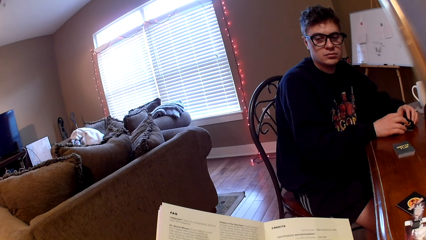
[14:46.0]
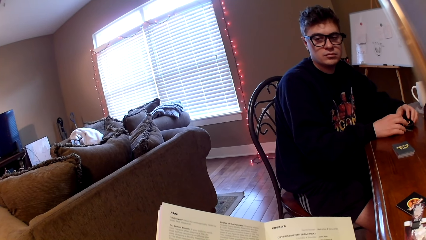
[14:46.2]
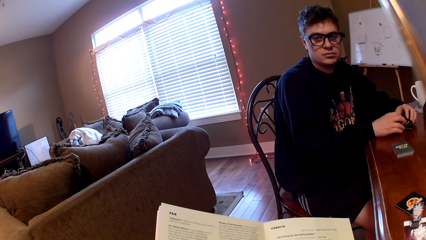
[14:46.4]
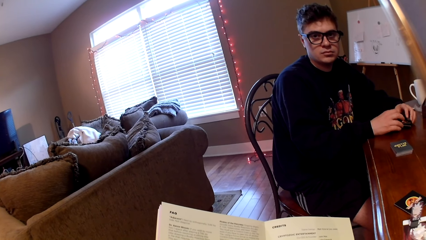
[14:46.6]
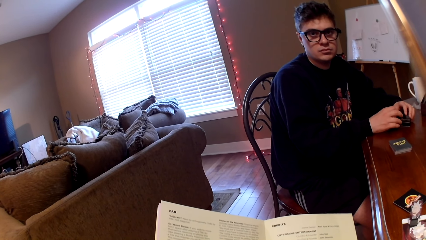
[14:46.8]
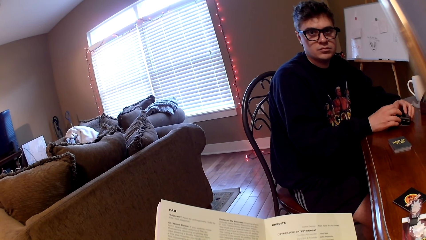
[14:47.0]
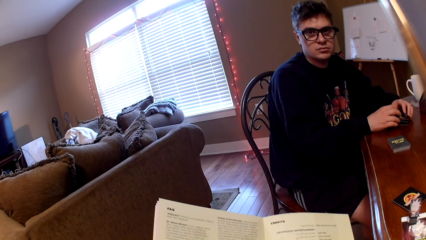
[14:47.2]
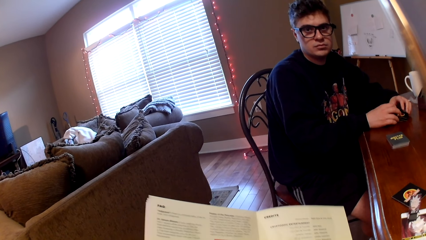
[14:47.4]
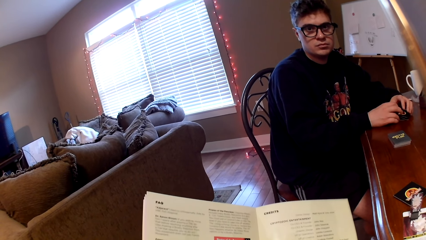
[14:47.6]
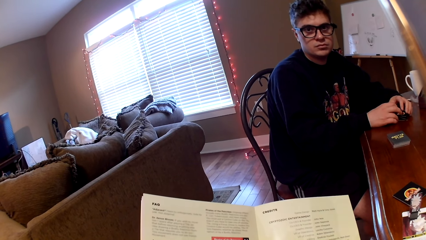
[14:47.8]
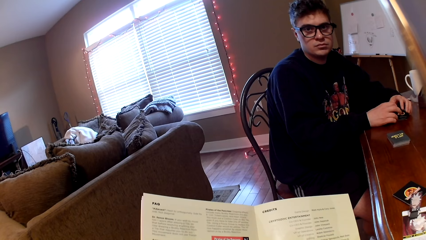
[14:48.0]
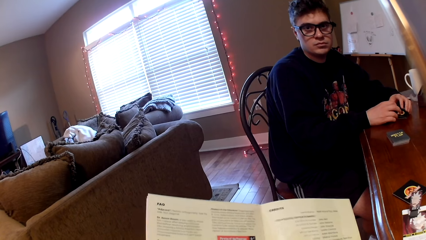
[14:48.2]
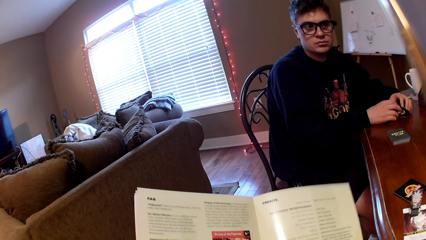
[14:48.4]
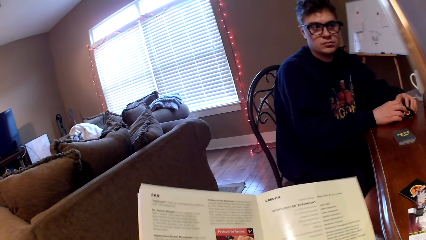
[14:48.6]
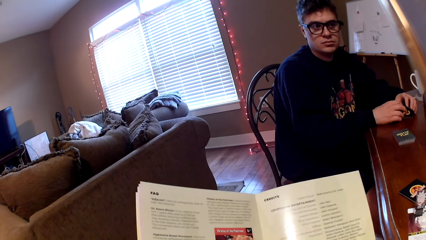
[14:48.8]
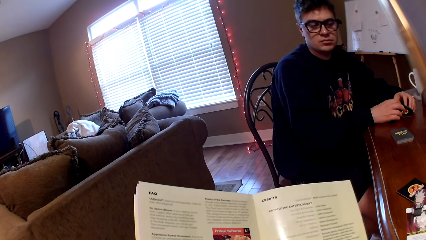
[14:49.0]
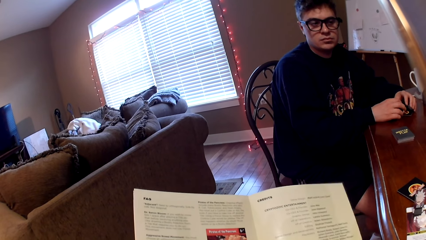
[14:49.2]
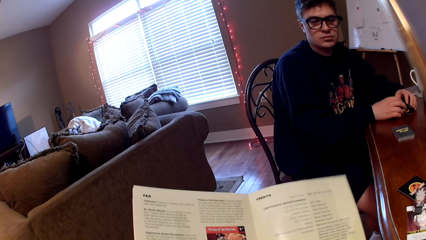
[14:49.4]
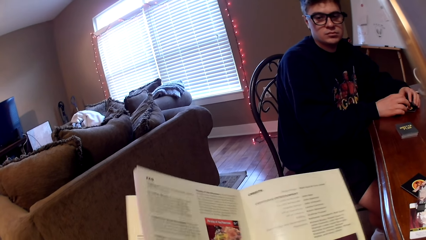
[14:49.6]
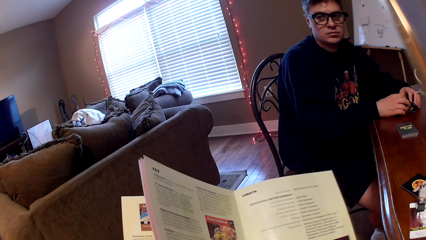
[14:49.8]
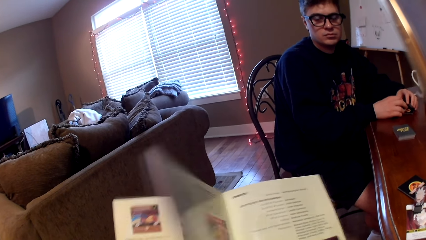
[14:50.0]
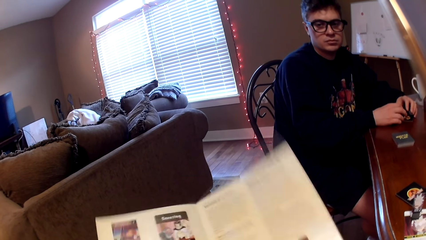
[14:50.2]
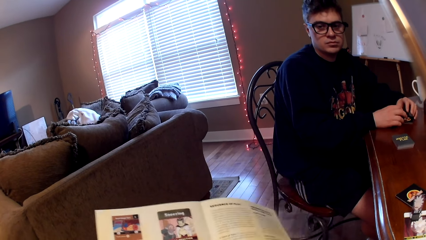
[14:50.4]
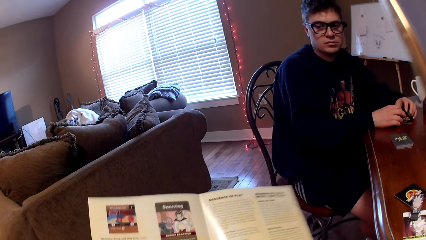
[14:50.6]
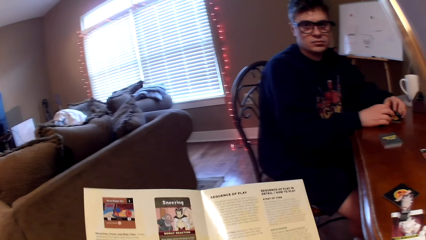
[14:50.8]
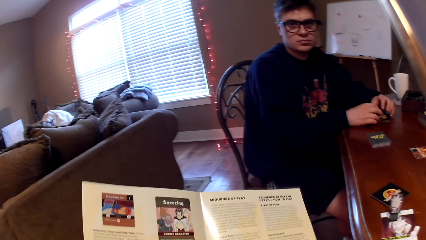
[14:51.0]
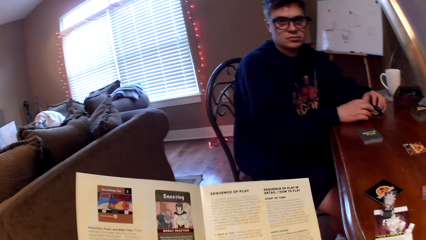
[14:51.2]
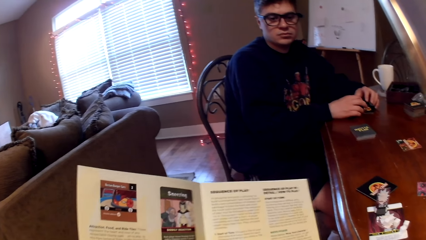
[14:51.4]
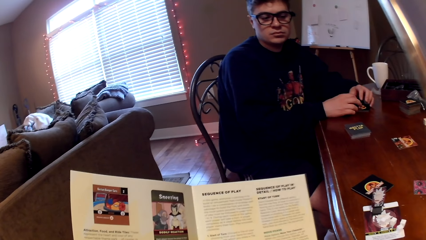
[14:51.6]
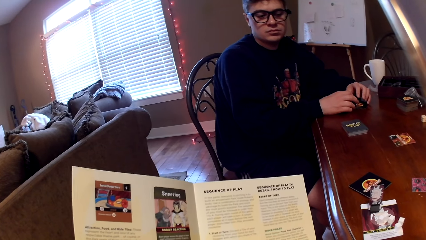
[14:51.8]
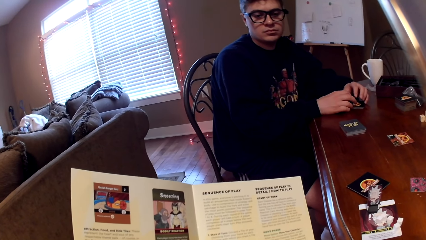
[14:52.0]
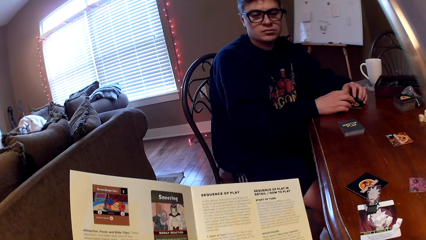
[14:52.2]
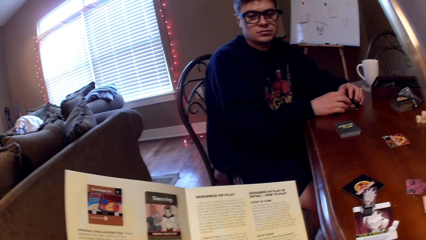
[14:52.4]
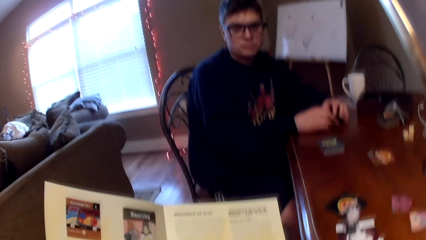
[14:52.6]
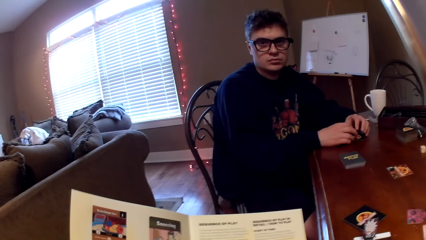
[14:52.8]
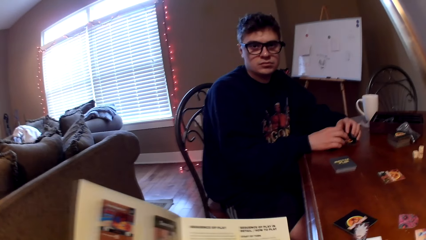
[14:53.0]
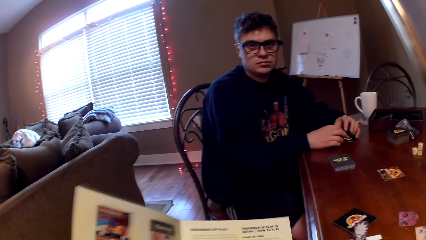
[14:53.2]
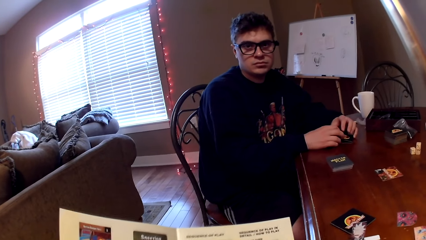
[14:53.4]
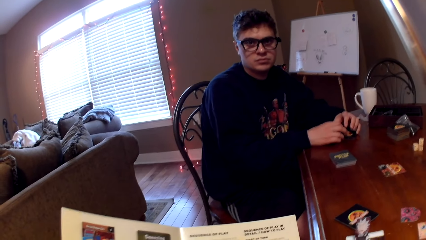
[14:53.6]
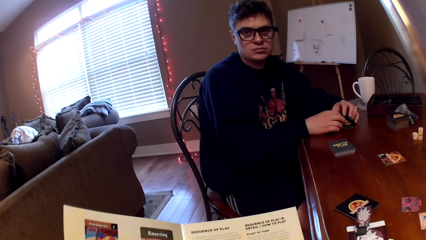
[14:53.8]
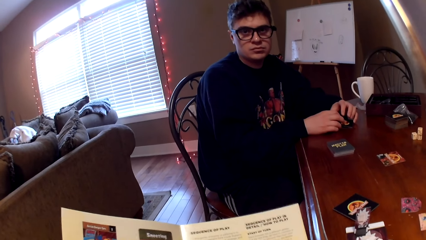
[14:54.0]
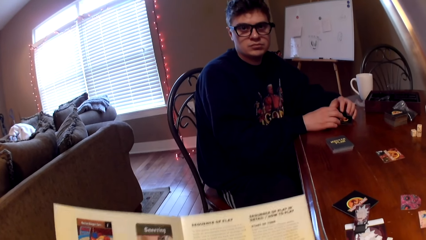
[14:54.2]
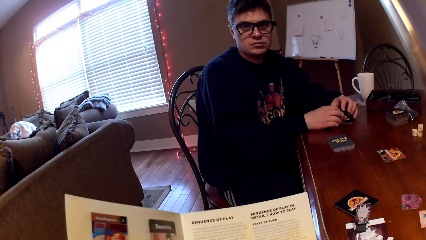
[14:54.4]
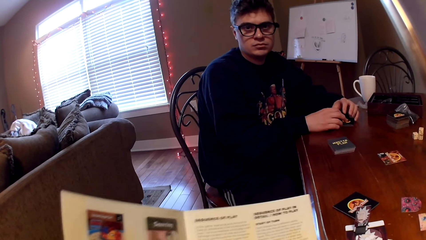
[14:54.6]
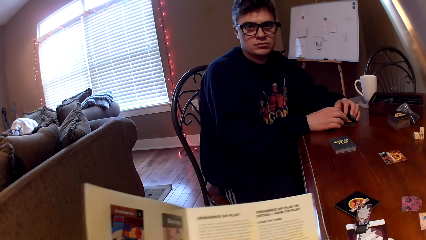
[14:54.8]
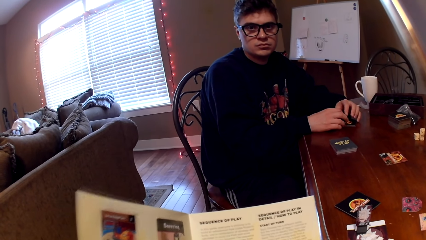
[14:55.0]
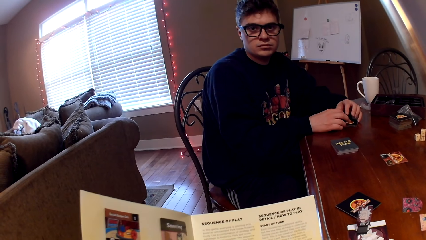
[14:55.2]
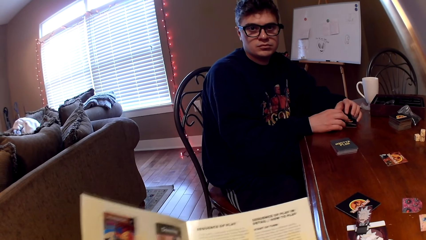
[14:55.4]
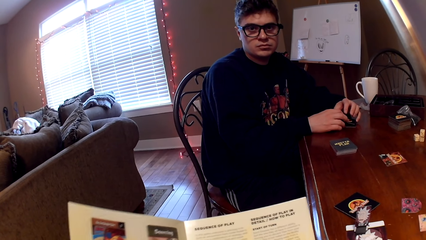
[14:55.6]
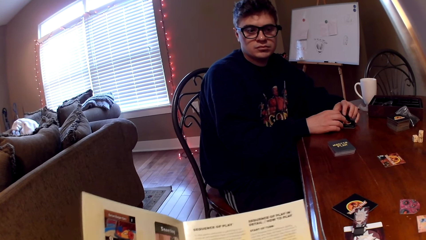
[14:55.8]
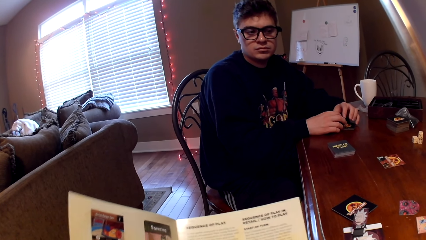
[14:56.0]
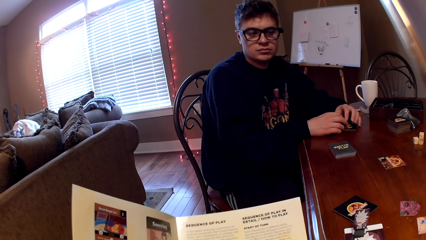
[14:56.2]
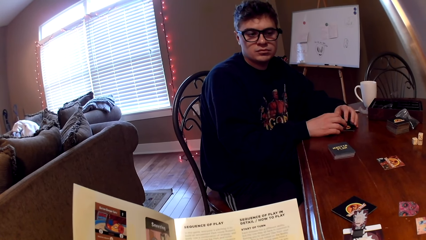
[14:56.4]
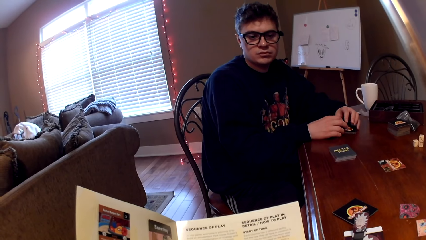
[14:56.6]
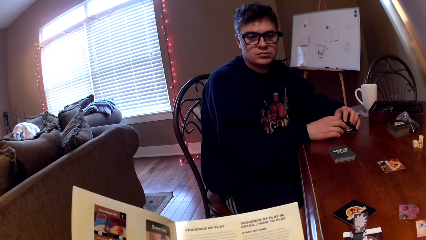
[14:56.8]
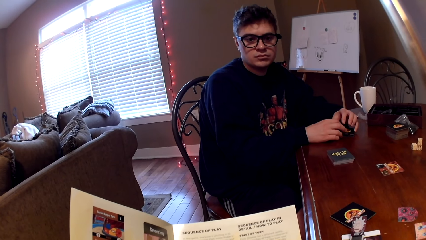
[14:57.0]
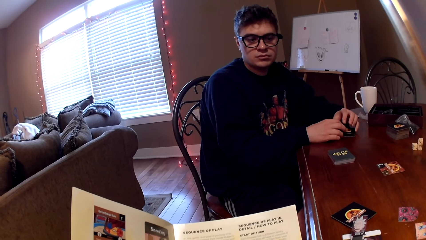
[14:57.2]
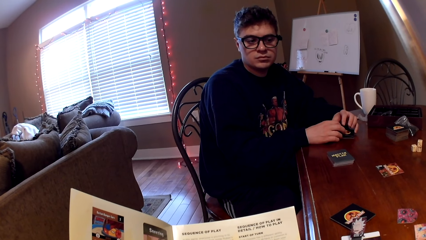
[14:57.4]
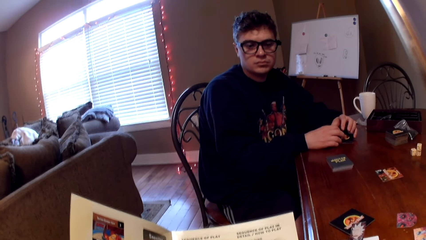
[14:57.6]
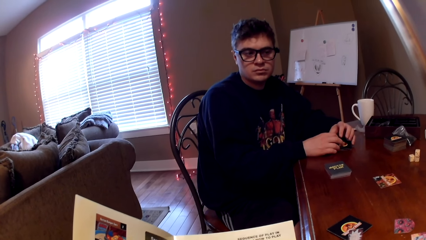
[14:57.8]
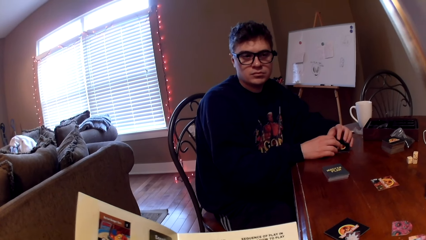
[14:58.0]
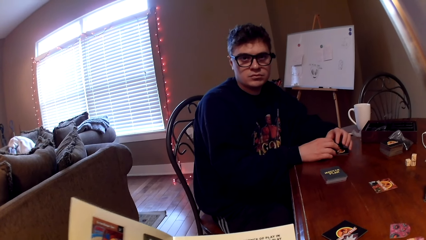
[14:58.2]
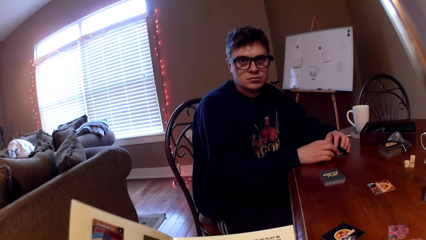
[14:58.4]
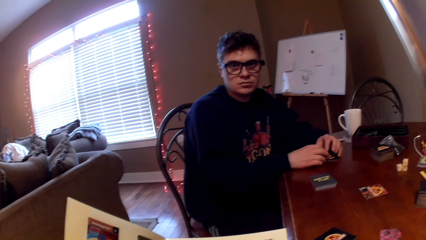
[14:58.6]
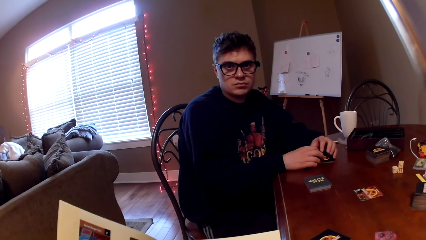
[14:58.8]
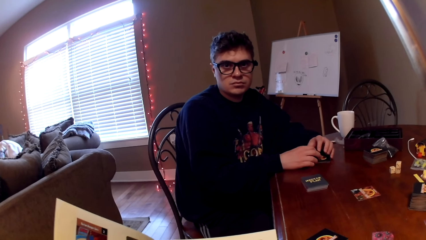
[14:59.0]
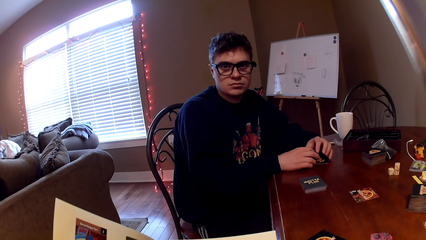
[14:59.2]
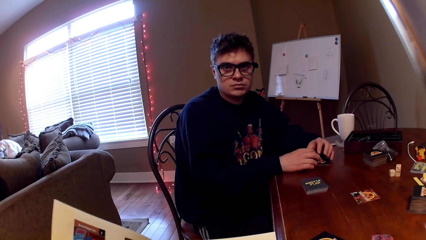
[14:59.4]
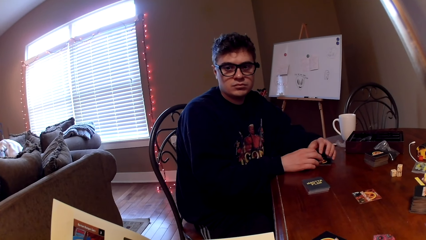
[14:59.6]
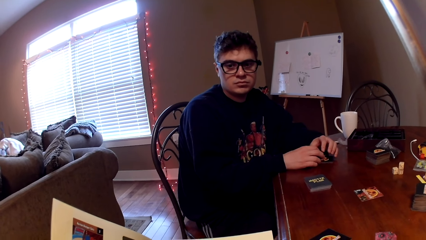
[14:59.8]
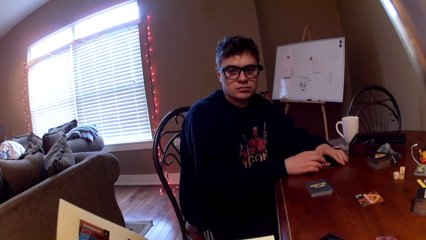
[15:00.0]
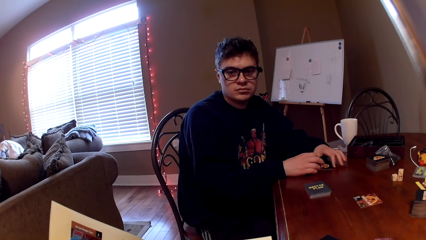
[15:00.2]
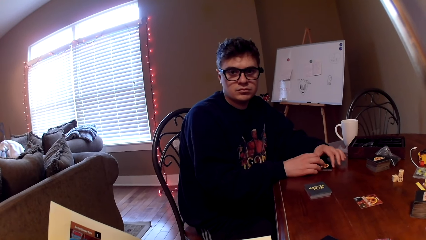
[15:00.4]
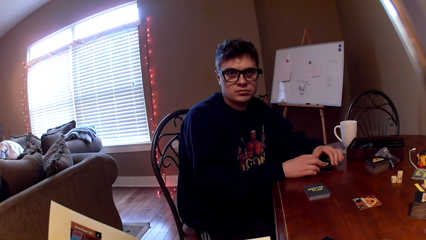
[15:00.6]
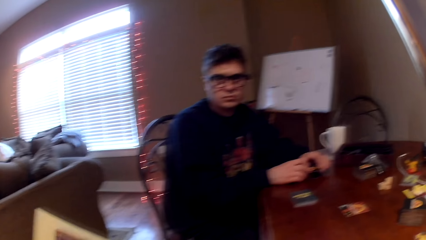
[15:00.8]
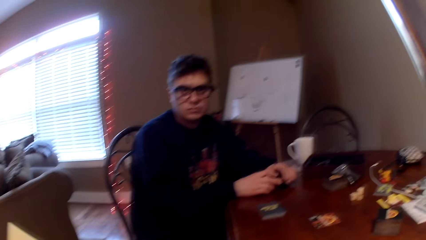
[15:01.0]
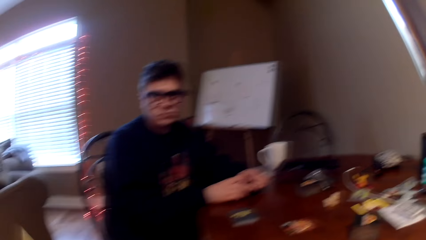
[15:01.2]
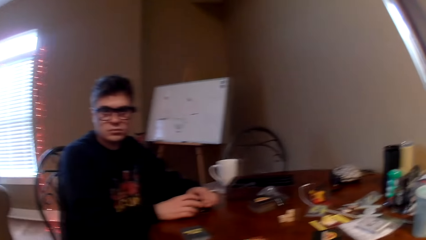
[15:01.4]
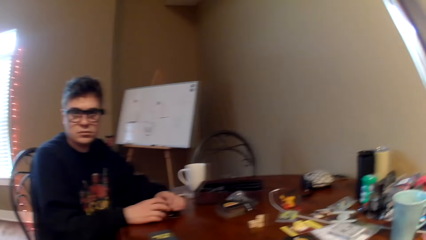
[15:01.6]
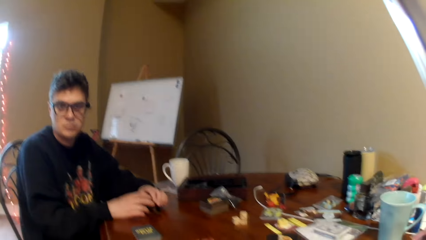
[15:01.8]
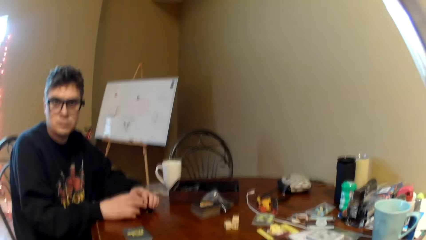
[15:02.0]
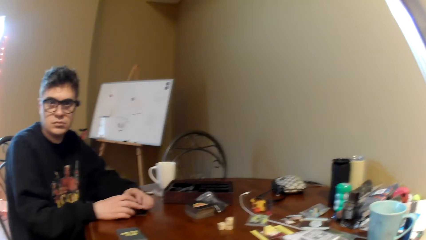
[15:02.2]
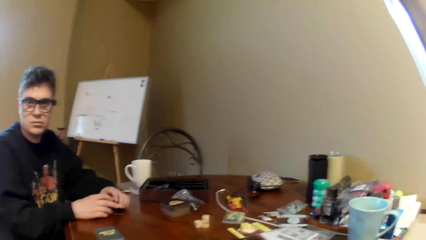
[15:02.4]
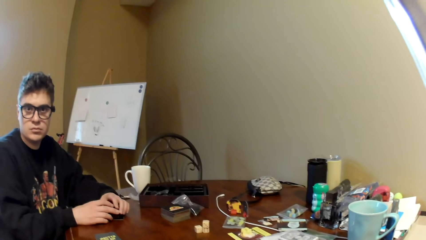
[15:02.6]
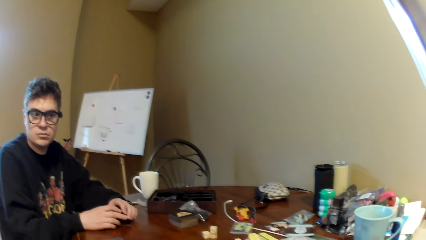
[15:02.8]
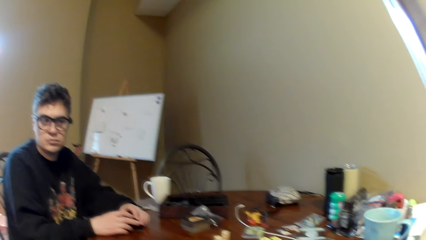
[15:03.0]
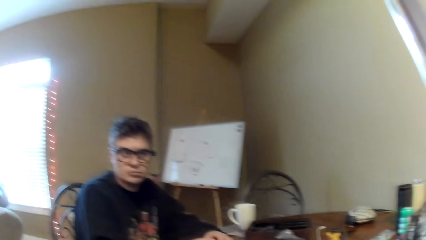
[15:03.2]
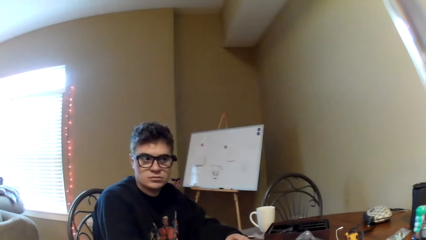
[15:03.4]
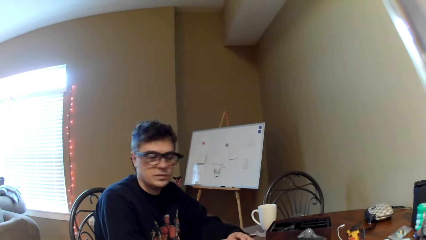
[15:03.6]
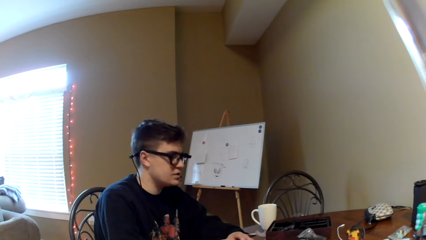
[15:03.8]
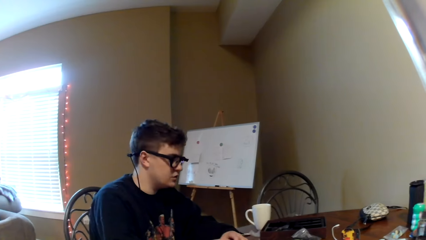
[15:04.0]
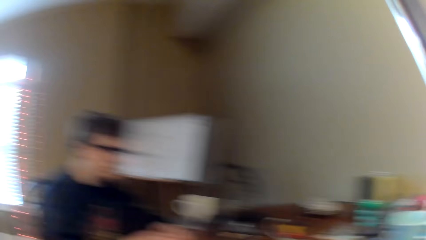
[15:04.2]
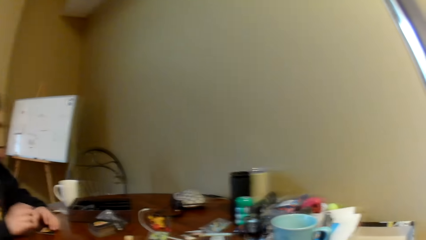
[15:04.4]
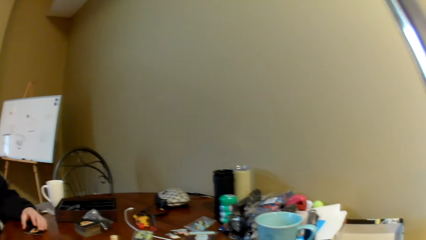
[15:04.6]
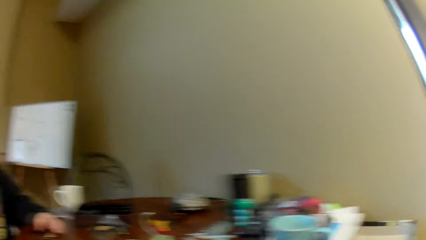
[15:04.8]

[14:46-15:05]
The camera wearer reads a book. They look at the cards on the table.
